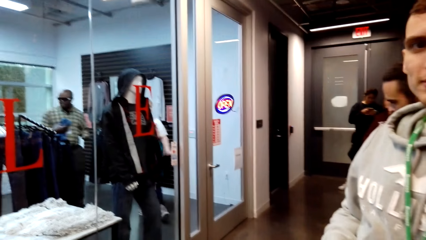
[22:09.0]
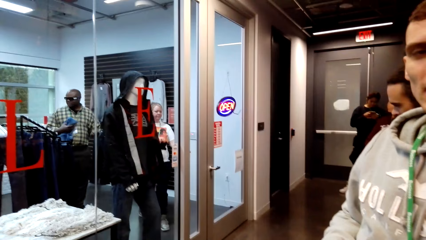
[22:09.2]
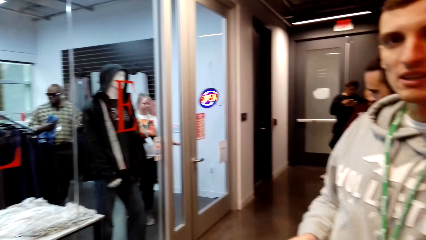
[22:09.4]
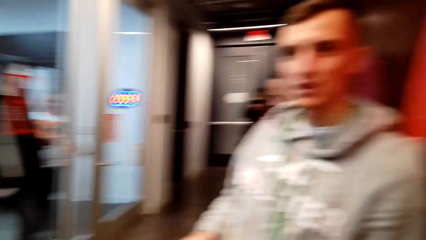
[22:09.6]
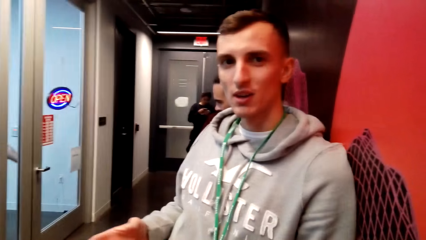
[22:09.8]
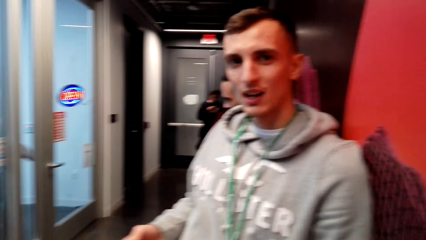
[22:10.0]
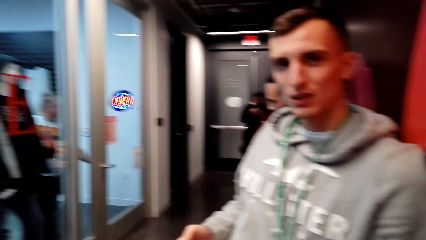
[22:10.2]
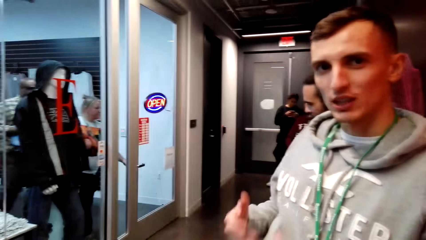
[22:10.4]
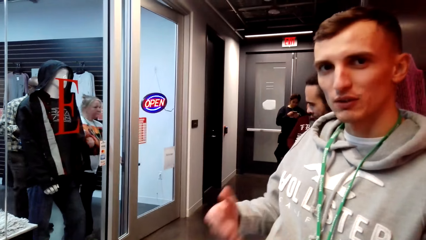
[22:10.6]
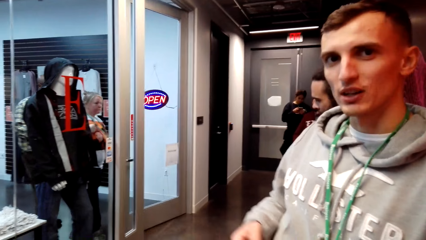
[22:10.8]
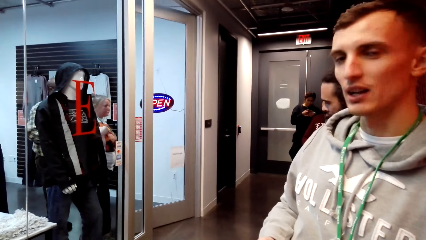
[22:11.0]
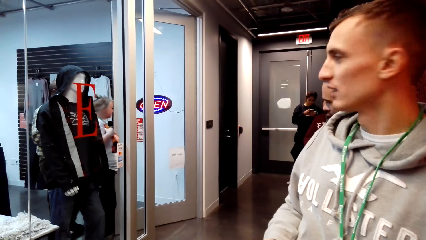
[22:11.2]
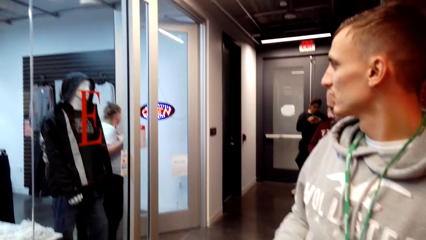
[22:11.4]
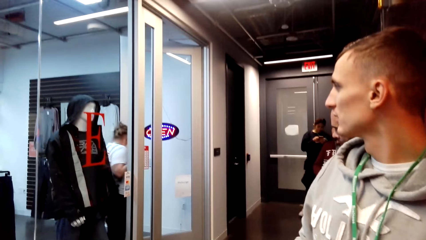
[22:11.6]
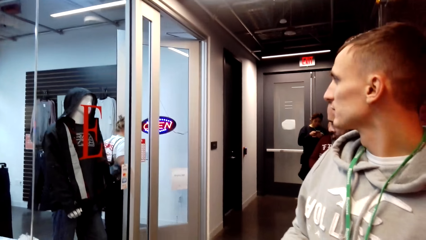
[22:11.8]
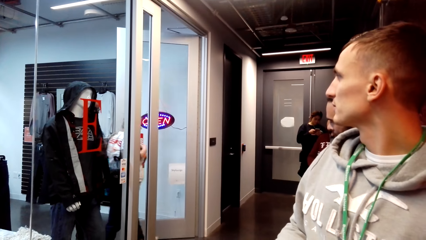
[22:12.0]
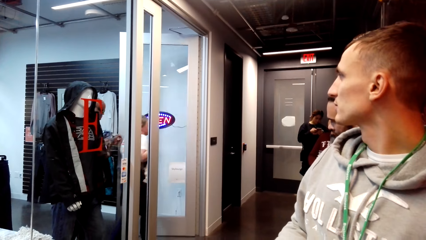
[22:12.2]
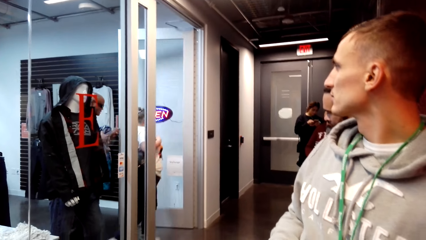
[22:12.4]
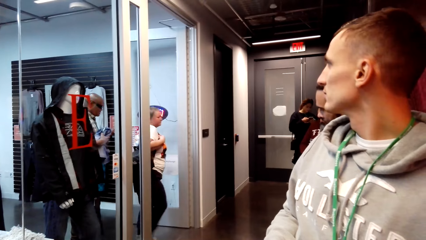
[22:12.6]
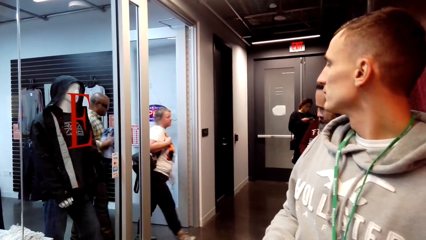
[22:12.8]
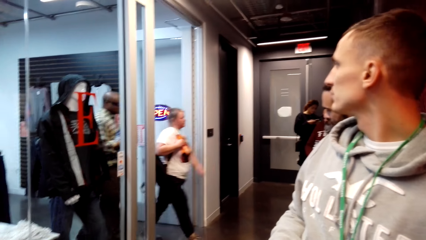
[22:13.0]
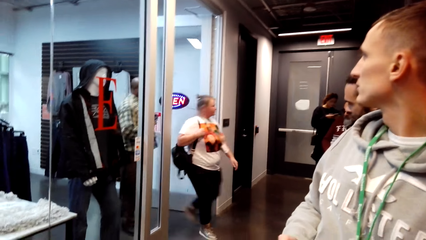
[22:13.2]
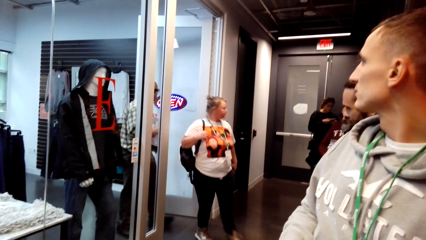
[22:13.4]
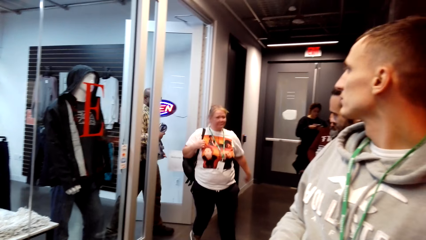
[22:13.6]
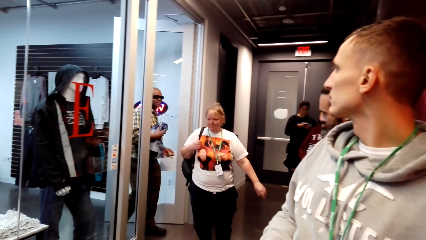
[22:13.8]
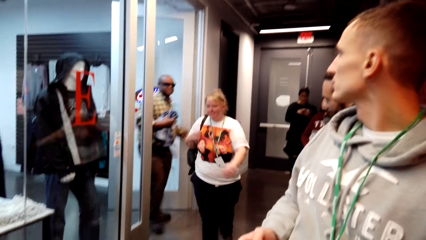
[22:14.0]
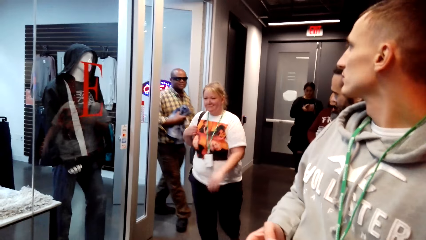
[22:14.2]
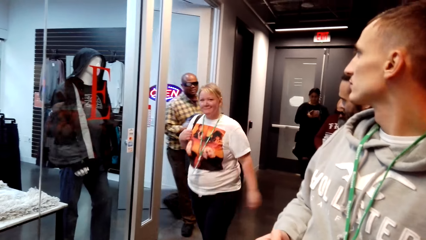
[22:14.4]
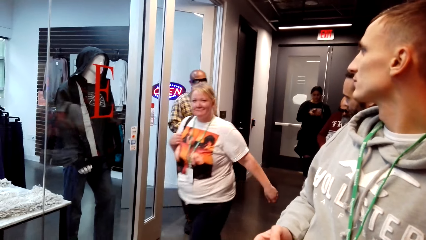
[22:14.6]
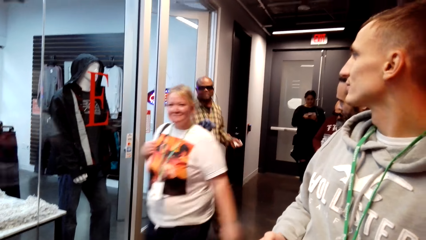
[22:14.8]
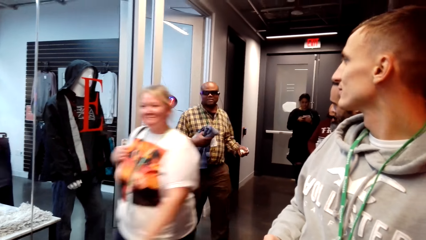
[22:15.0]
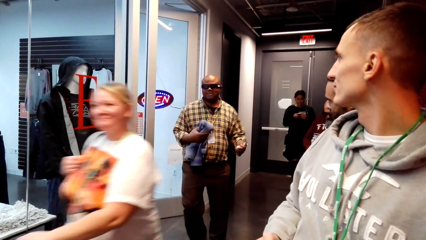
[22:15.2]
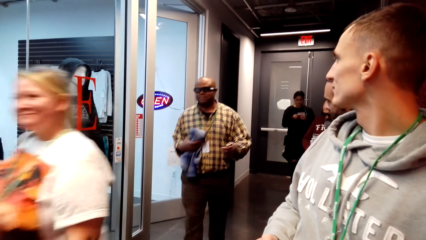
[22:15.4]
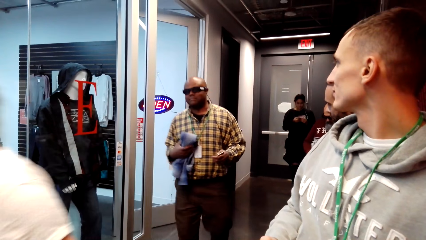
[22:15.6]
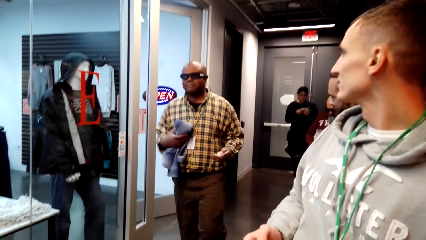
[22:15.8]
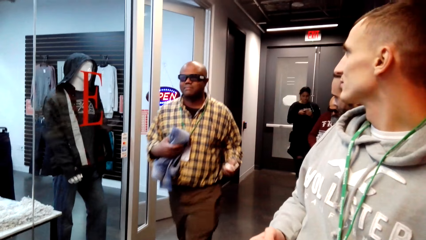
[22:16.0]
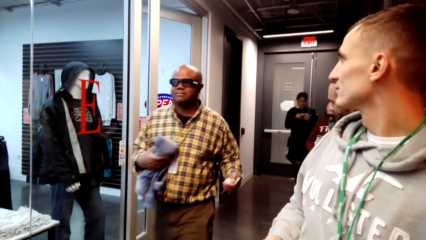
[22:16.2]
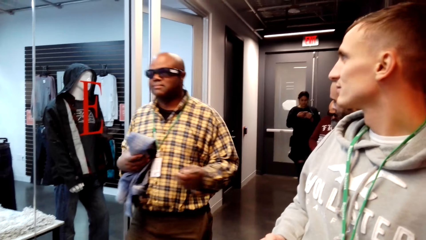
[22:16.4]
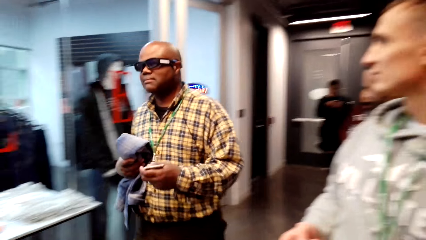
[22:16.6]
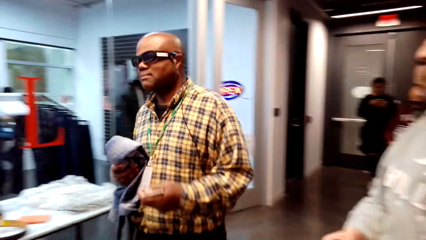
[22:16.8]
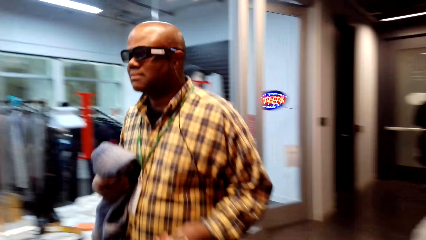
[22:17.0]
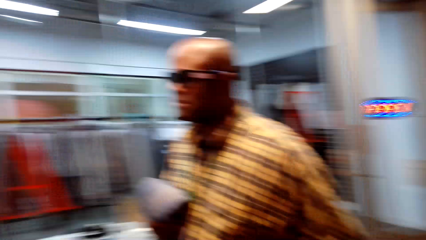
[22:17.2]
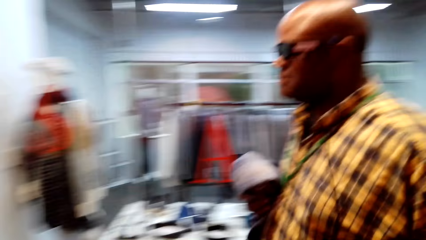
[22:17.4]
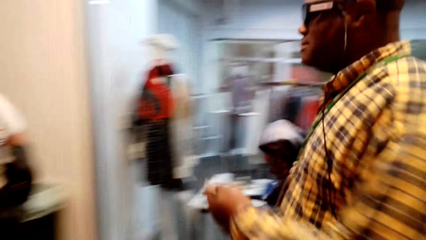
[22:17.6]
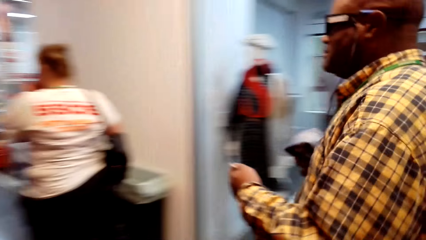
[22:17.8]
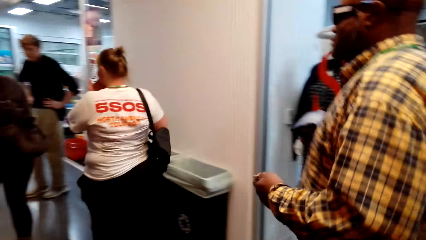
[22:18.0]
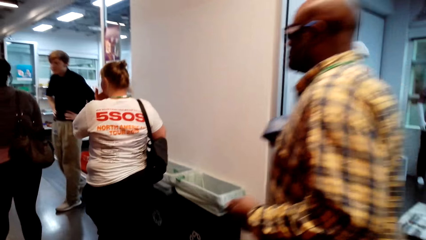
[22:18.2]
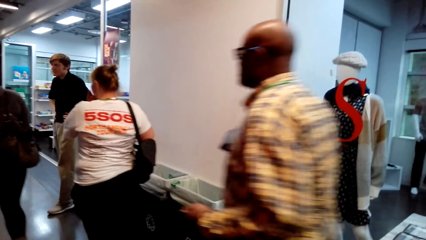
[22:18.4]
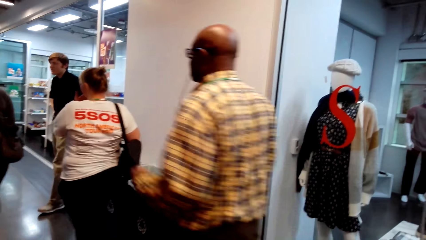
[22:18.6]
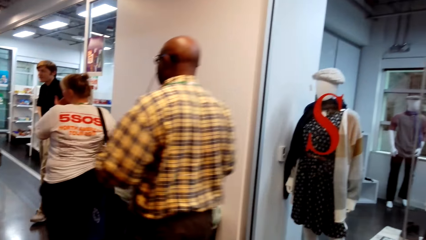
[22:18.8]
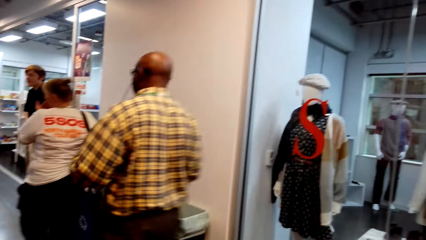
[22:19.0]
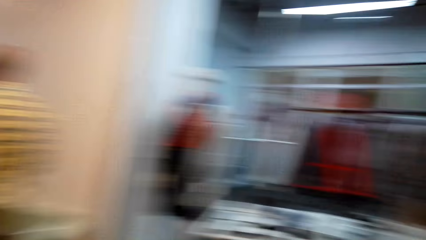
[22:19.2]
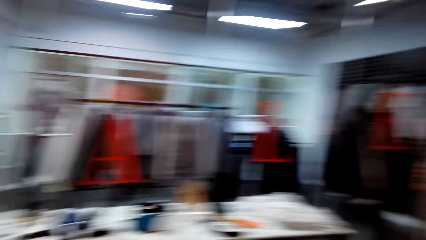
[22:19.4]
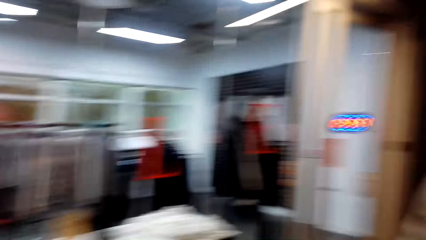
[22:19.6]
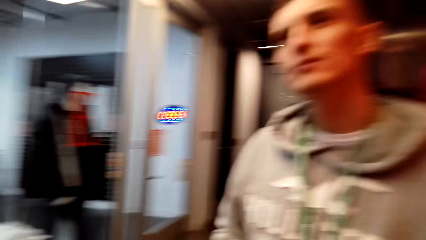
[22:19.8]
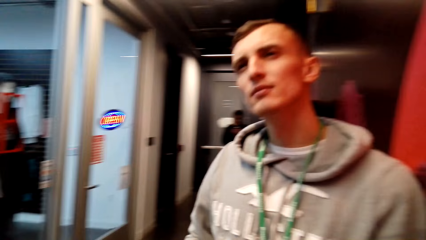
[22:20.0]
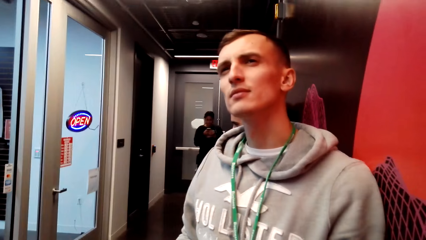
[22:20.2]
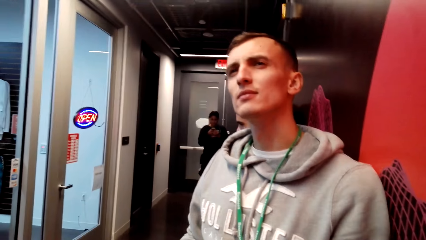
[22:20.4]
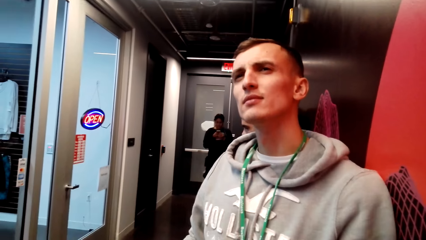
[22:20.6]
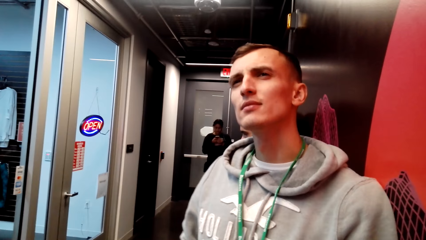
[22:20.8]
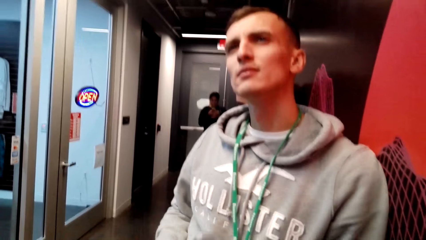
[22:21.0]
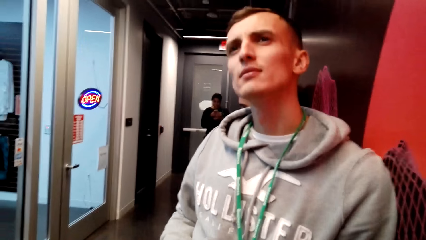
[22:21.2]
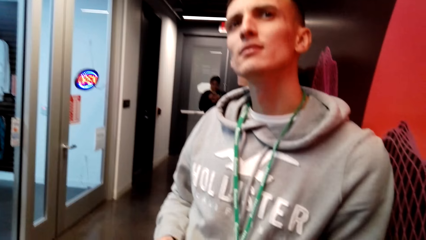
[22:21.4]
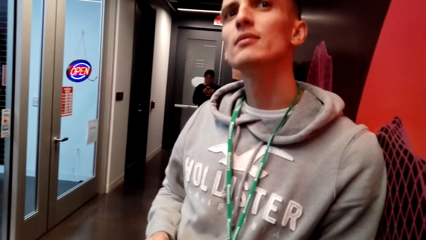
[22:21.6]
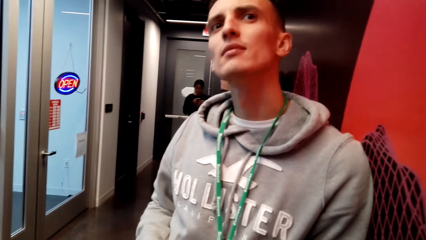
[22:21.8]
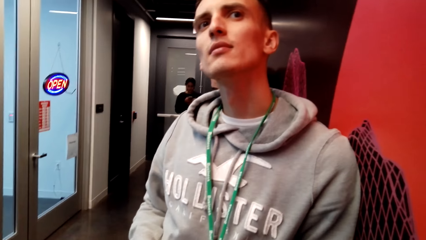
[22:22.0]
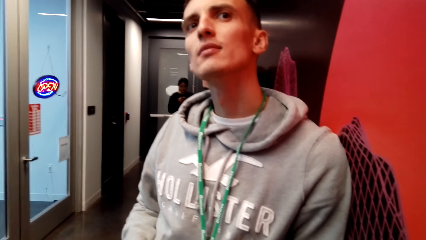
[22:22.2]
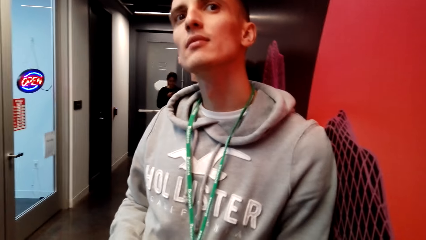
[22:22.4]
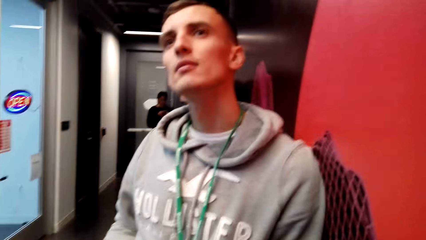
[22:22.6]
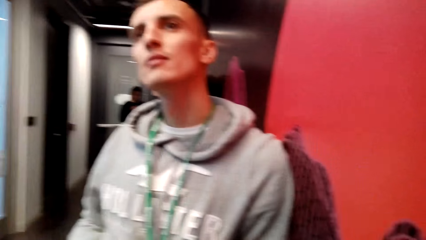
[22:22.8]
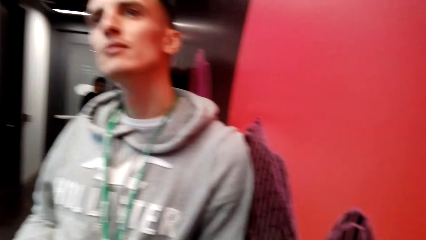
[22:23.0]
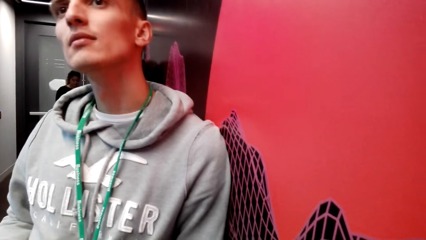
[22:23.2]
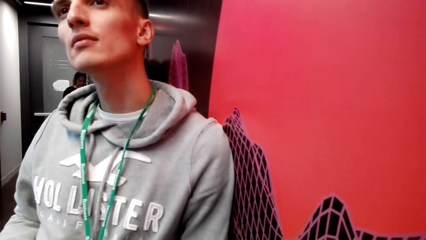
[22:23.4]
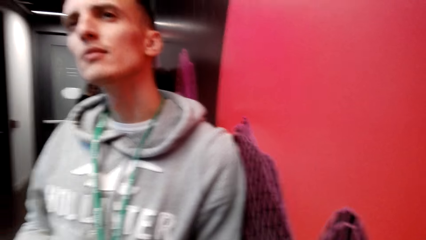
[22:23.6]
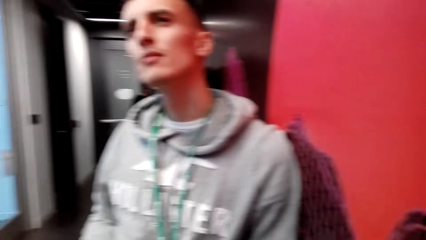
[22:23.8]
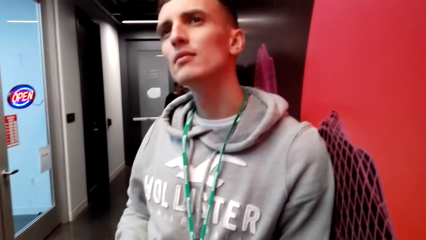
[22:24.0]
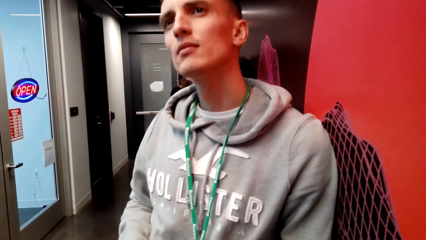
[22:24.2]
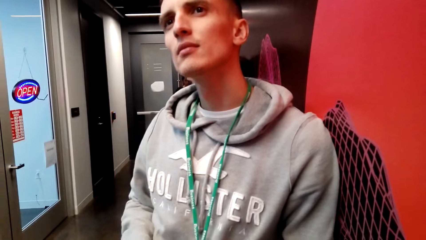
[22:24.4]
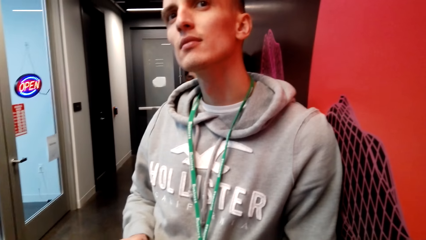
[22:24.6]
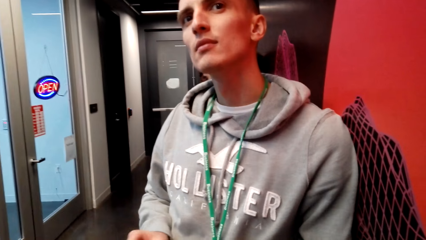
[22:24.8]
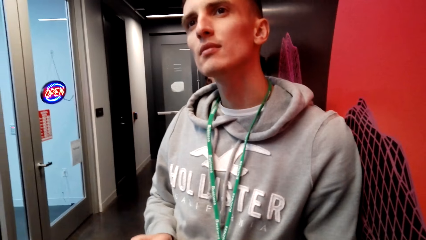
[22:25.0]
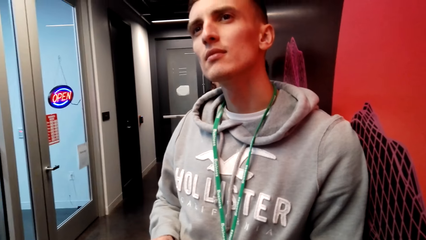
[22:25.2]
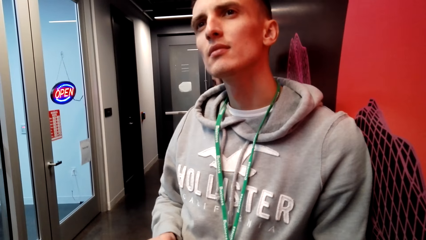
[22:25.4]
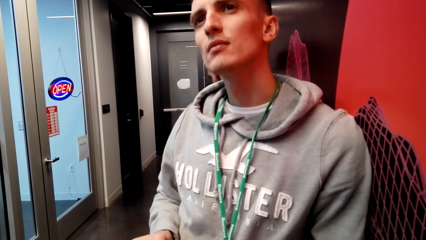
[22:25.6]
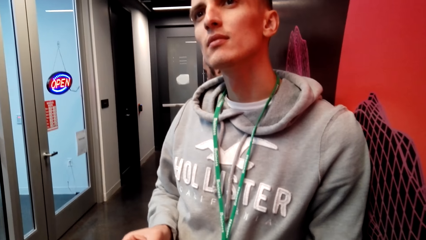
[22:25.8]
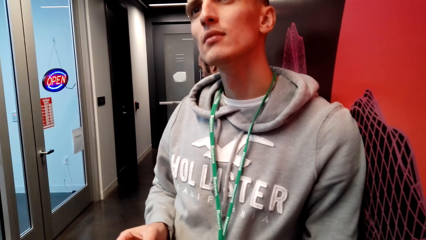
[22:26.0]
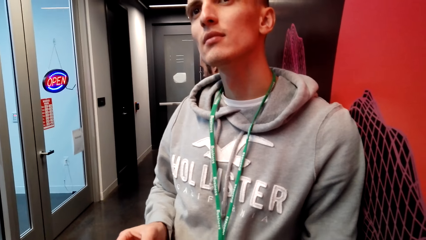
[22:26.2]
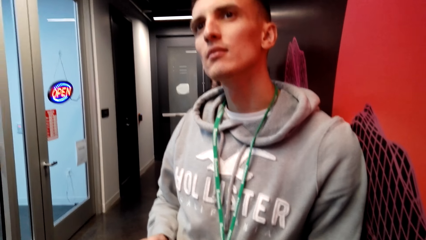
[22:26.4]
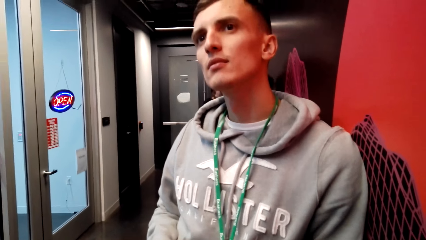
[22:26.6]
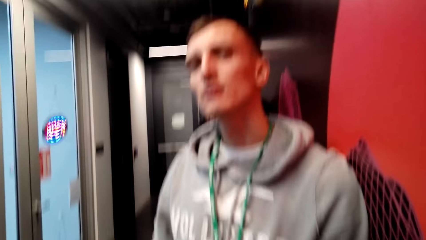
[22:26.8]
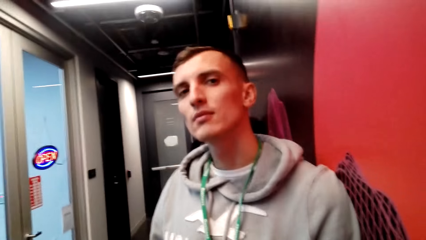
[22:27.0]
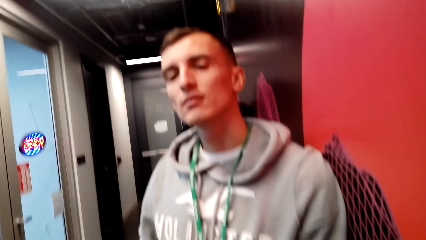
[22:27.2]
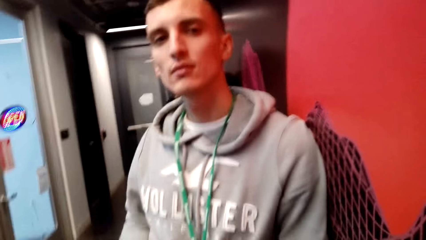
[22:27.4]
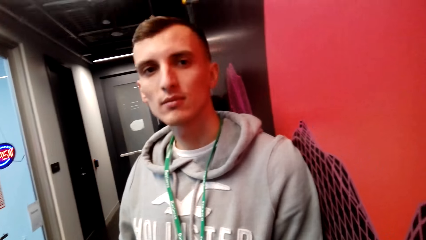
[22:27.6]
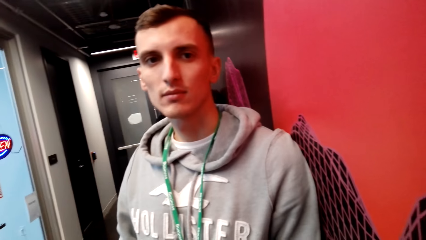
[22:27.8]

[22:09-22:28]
A woman walks into the store. A man looks behind at the woman entering the store. Another man walks into the store. The camera wearer looks around. They look at the first man.
